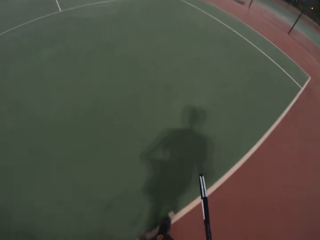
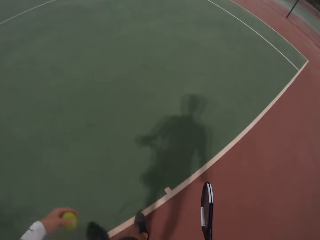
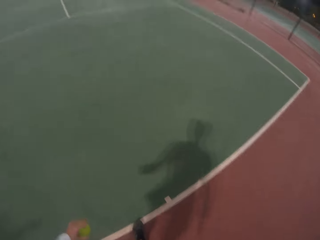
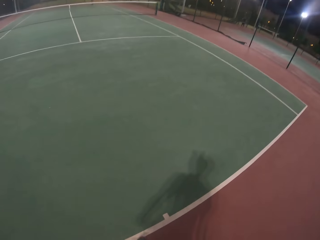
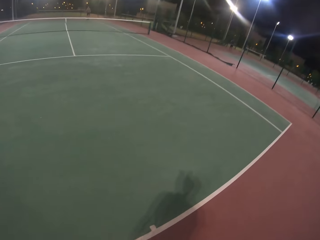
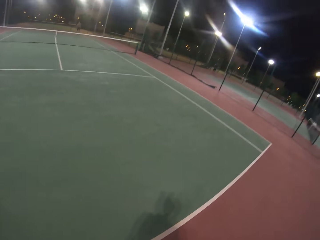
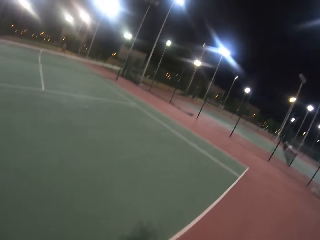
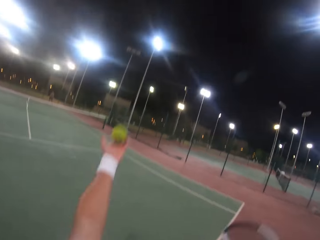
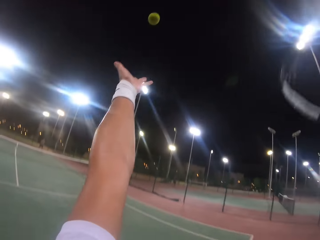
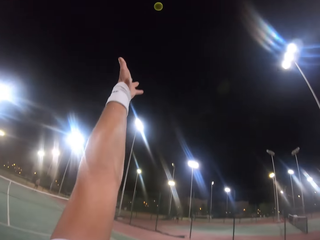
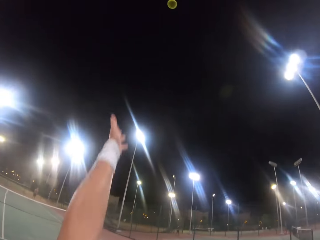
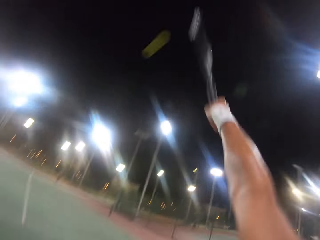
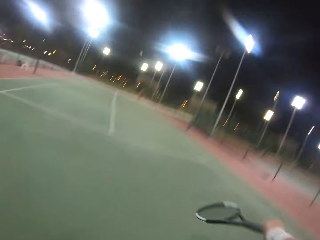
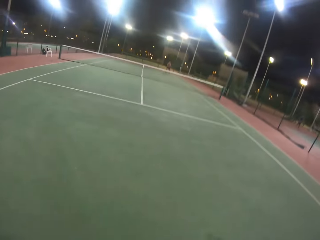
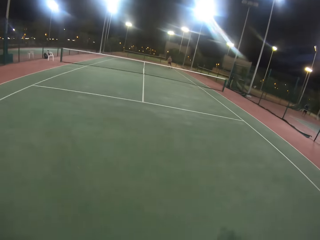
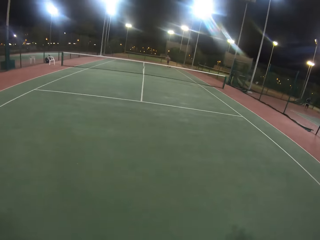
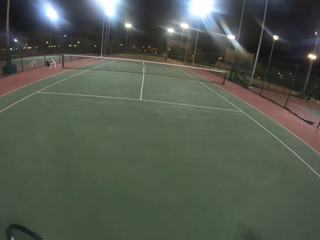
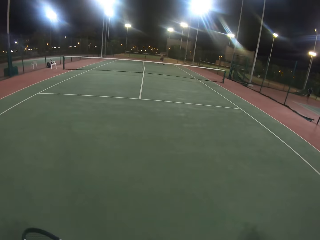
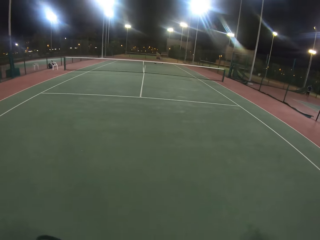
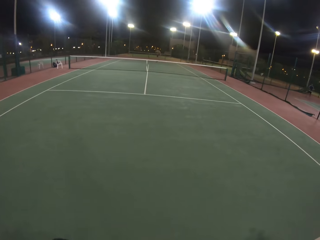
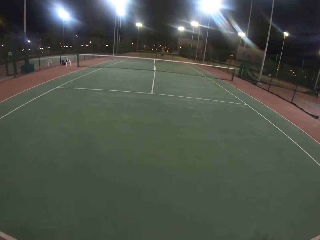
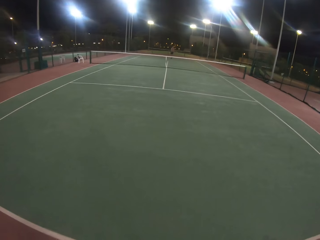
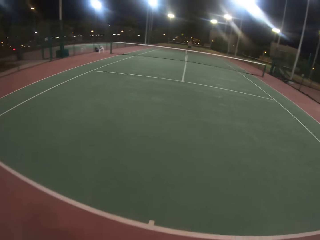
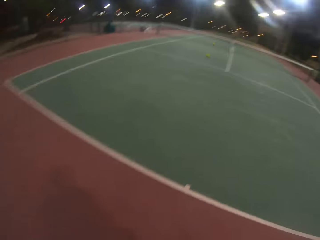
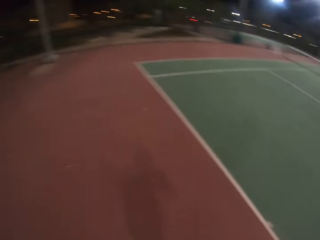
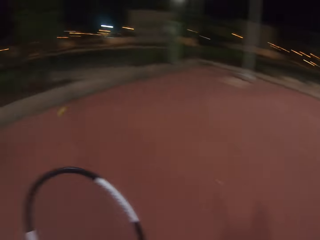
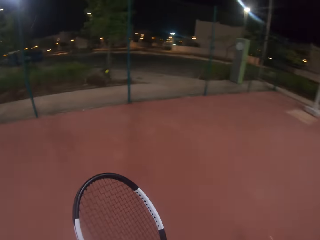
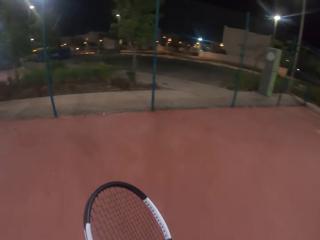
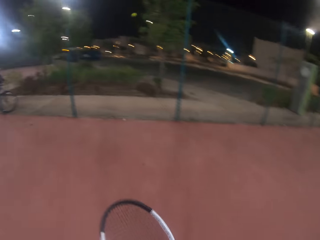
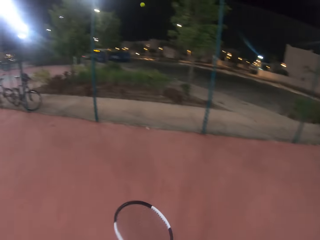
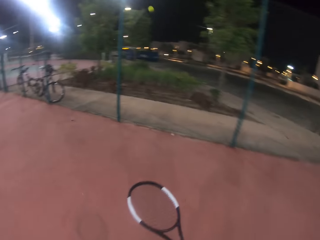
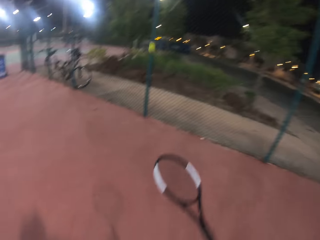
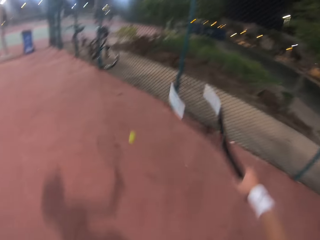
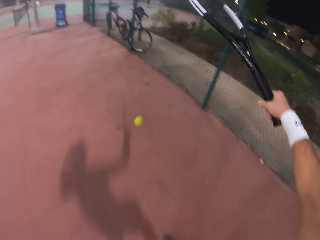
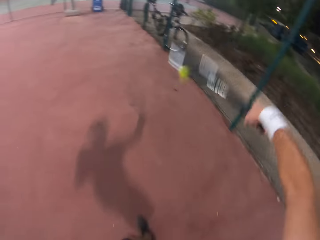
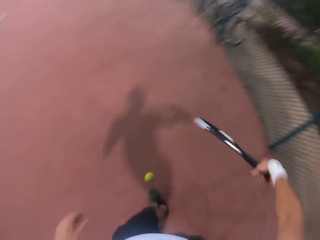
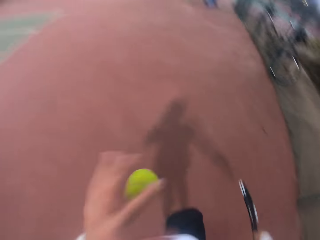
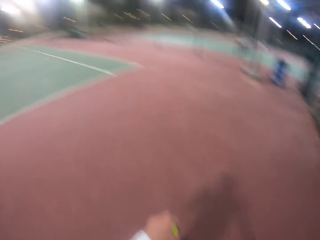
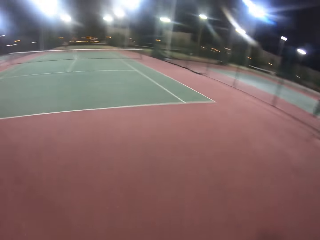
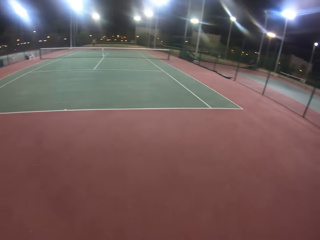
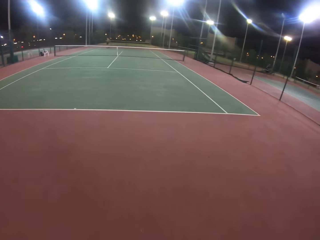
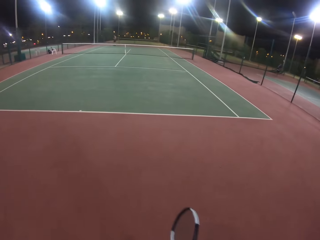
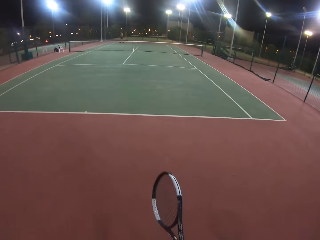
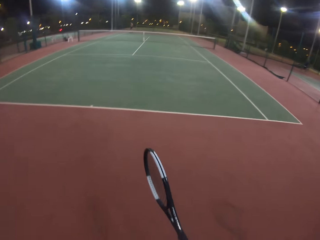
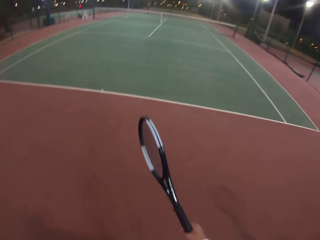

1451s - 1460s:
The camera wearer moves around the tennis court. He throws the ball. He hits the ball with the racket. A man hits the ball with the racket. The camera wearer walks around. He looks around the badminton court. He stretches his right hand. He hits the ball with the racket. He bounces the ball with the racket. He holds the ball with his left hand.

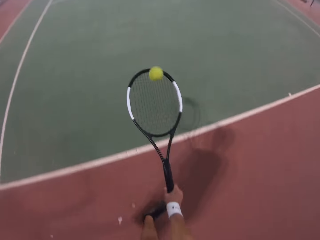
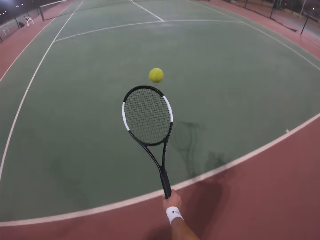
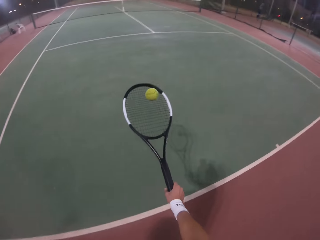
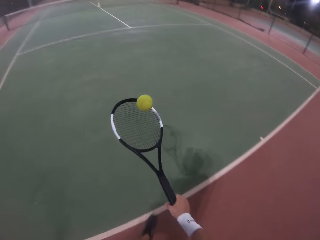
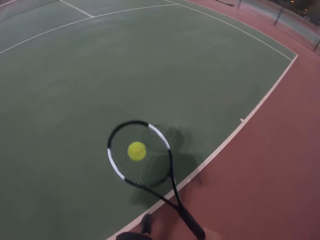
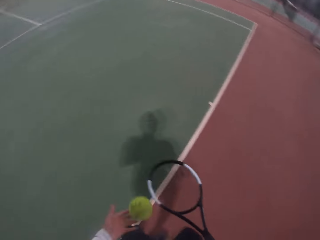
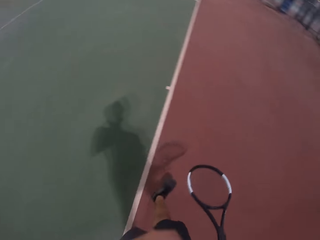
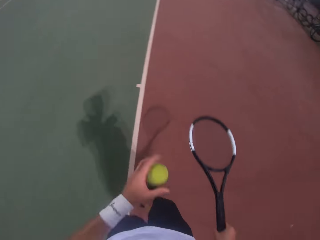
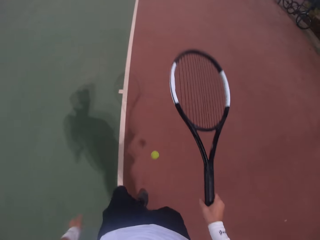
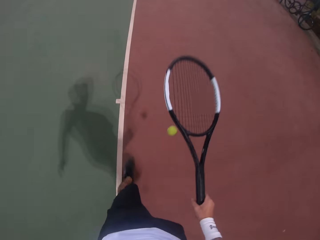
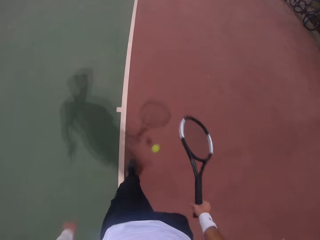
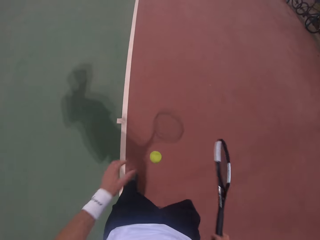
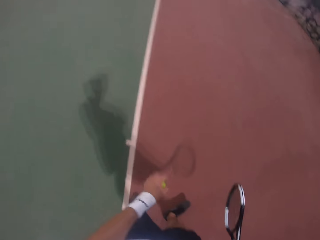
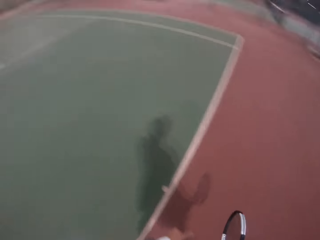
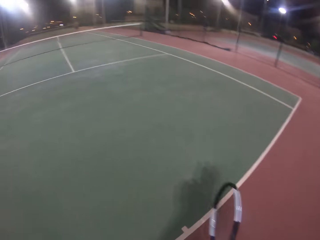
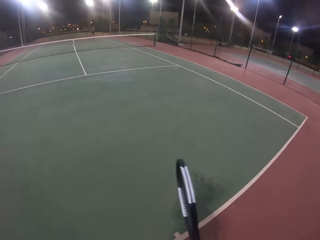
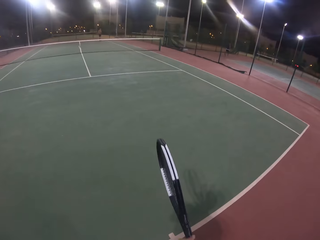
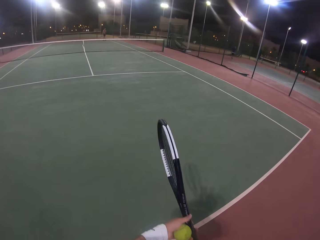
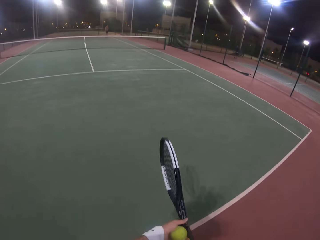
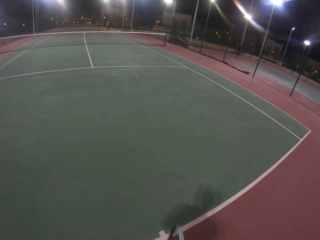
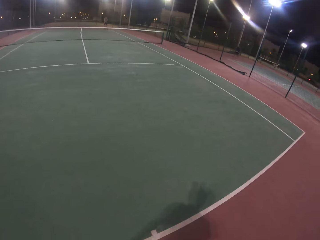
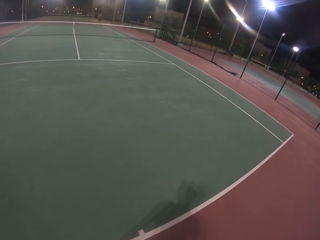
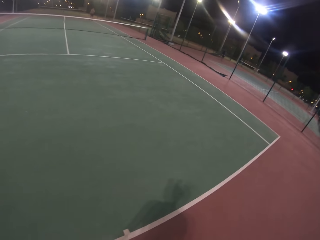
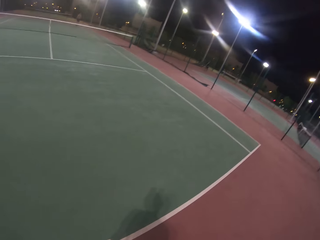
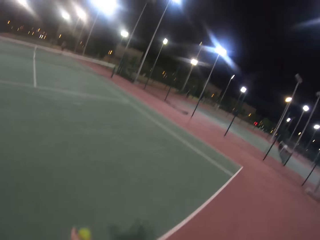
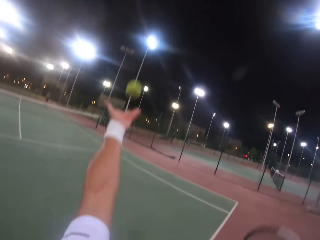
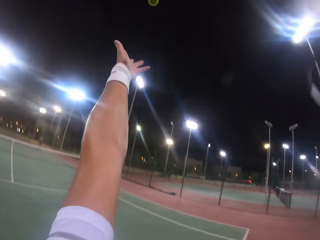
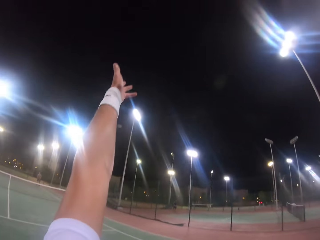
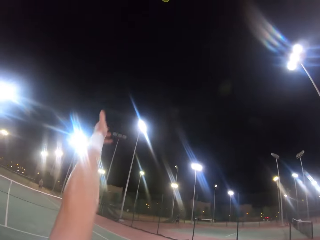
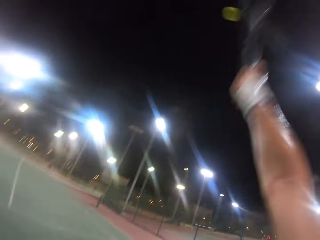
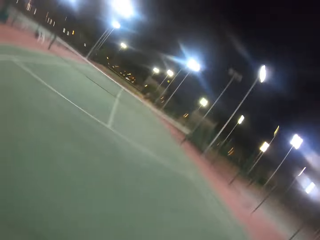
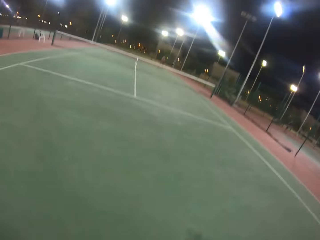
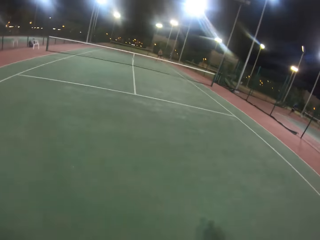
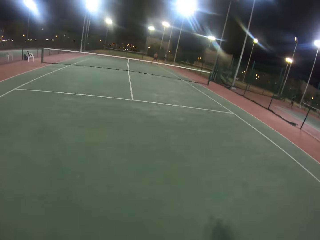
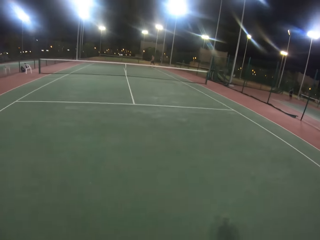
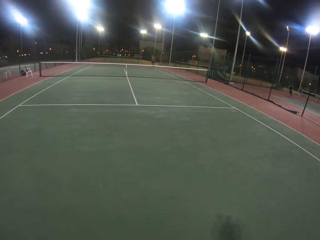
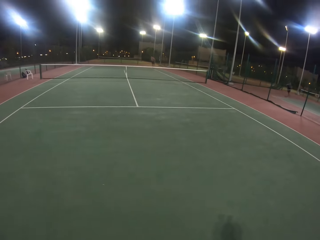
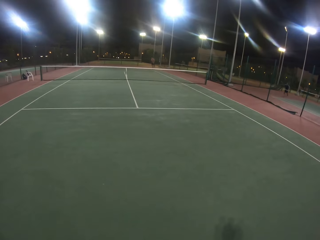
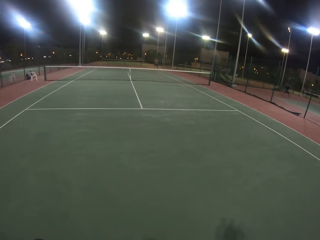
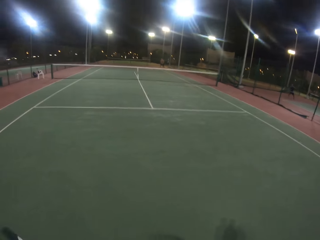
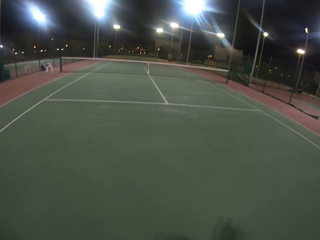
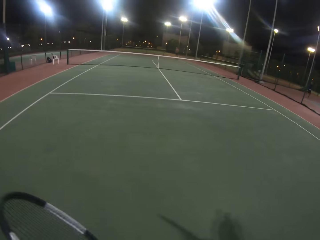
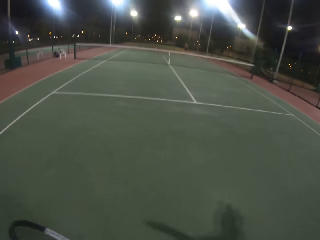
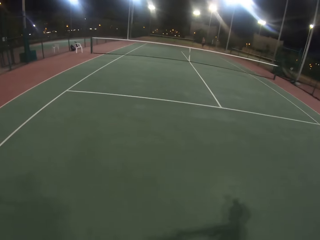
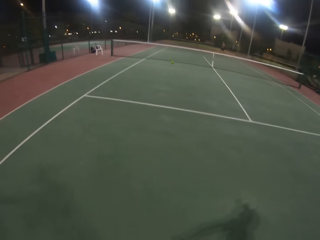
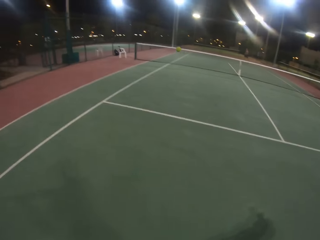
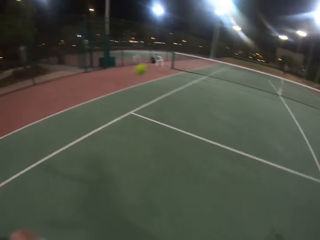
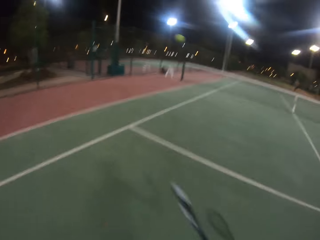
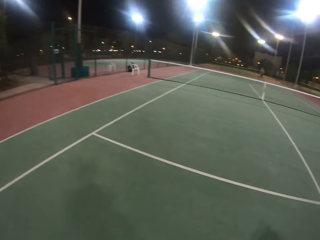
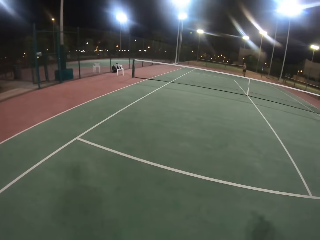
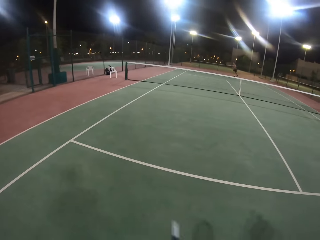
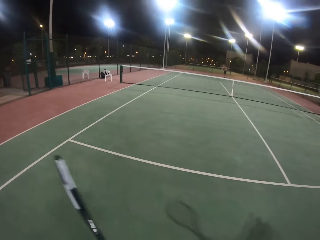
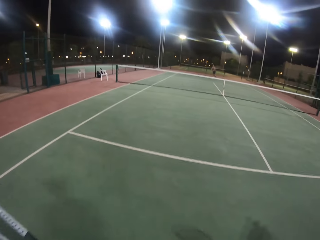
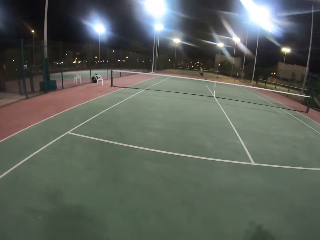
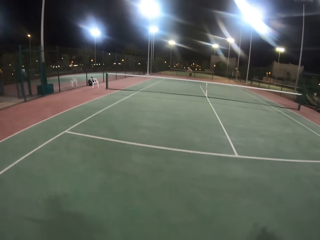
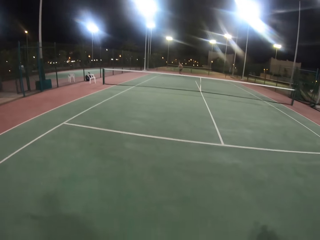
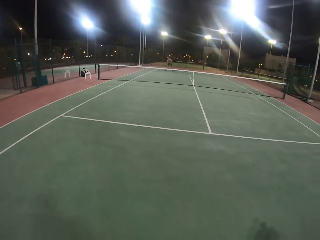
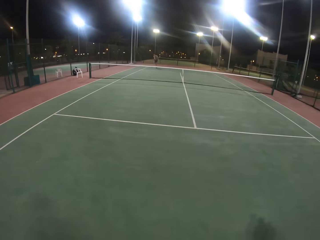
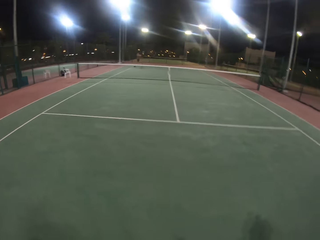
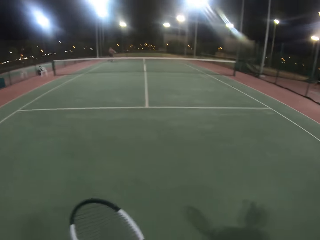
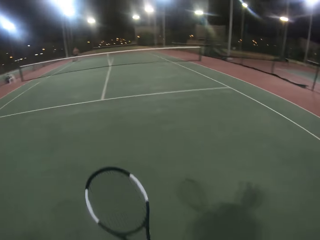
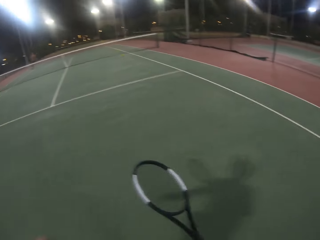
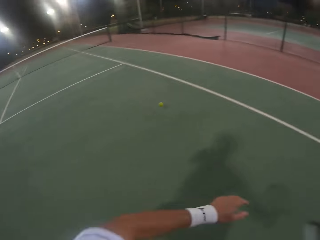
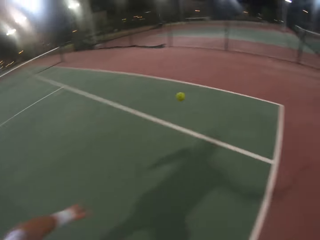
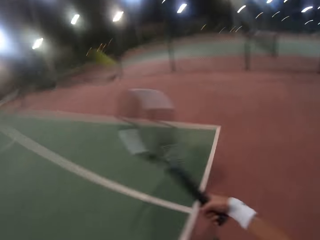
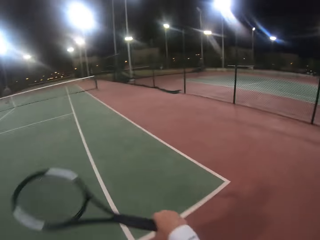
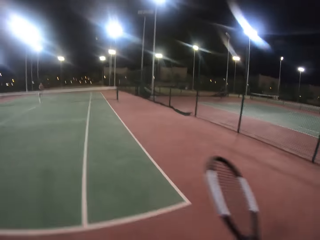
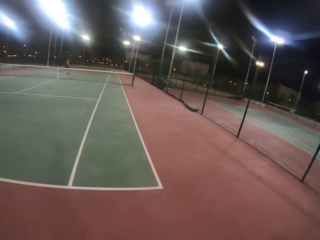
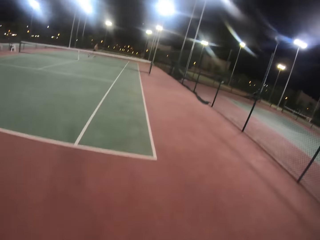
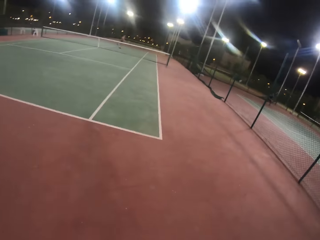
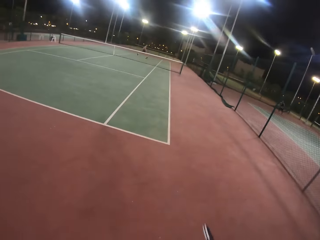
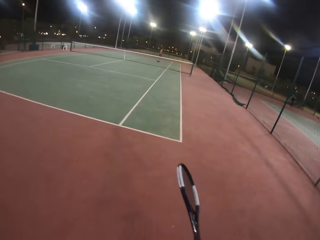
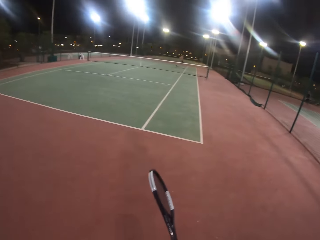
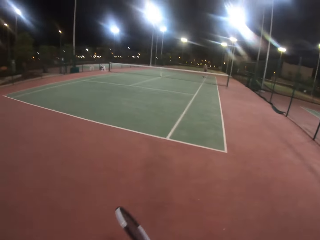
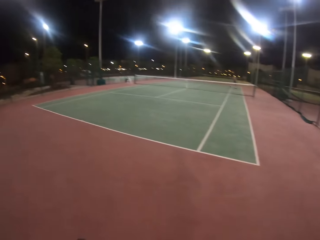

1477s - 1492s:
The camera wearer bounces the ball on the racket. He bounces the ball with the racket. He holds the ball. He holds the racket. He throws the ball up with his left hand. He hits the ball with the racket. He walks in the tennis court. A man hits the ball with the racket. The camera wearer hits the ball with the racket. He swings the racket. He walks round the field. He hits the ball with the racket.
